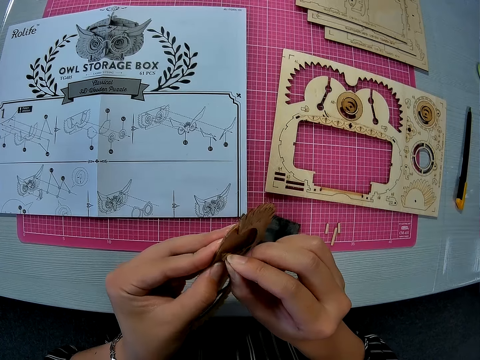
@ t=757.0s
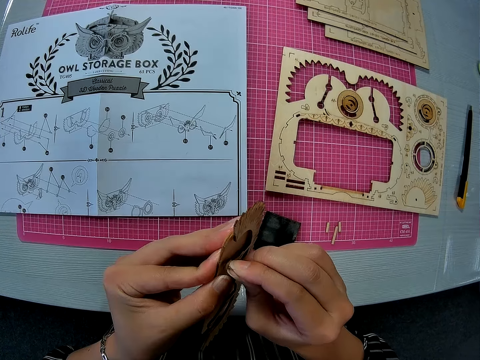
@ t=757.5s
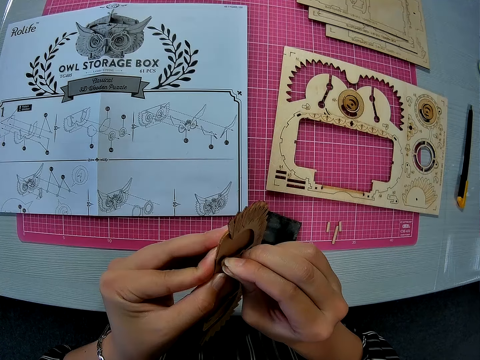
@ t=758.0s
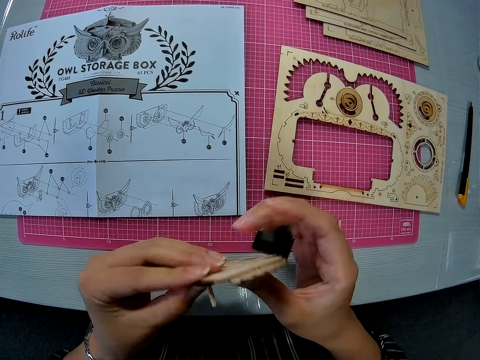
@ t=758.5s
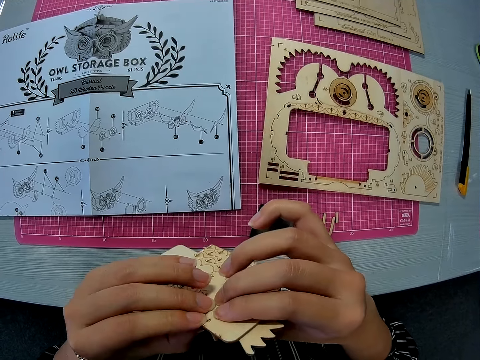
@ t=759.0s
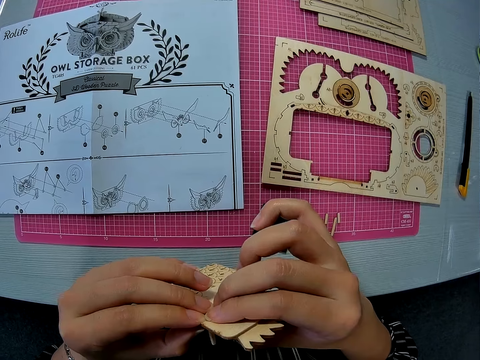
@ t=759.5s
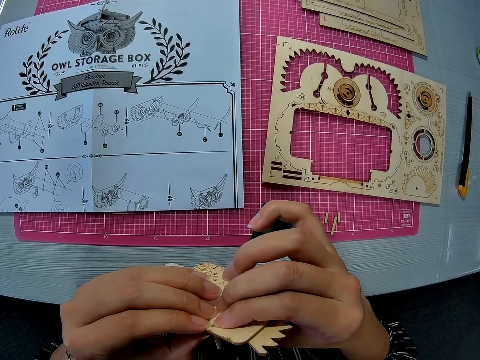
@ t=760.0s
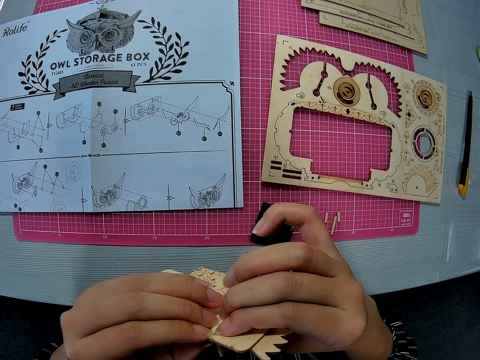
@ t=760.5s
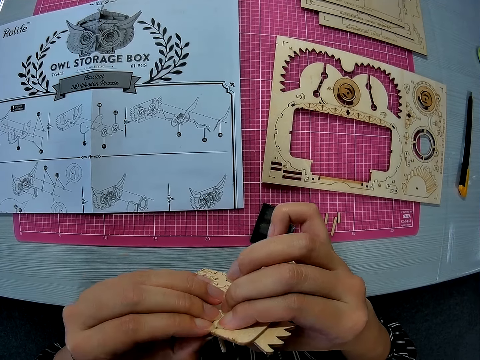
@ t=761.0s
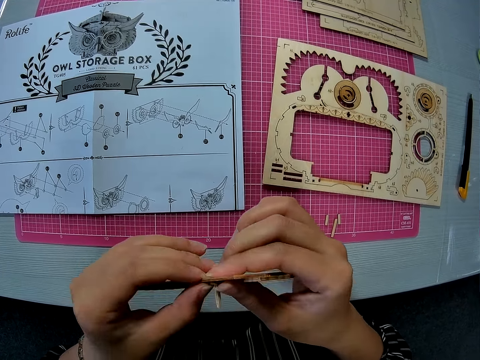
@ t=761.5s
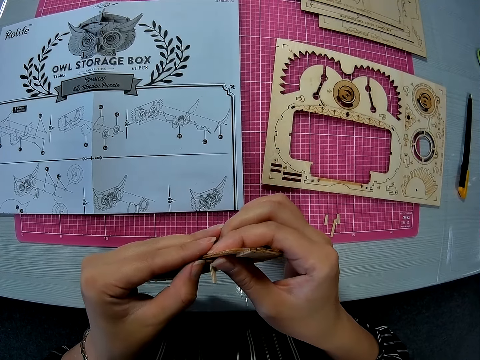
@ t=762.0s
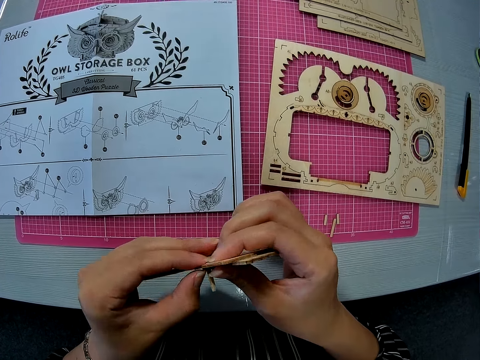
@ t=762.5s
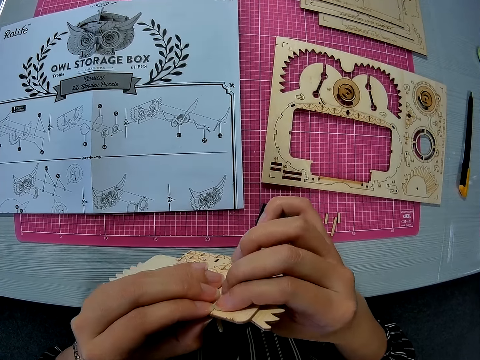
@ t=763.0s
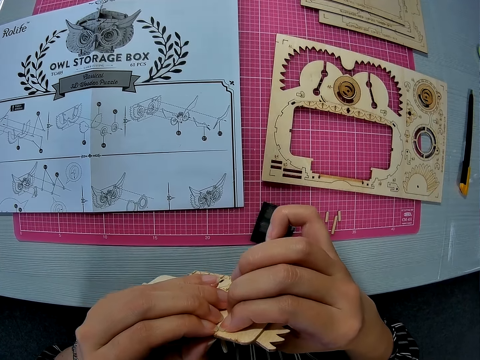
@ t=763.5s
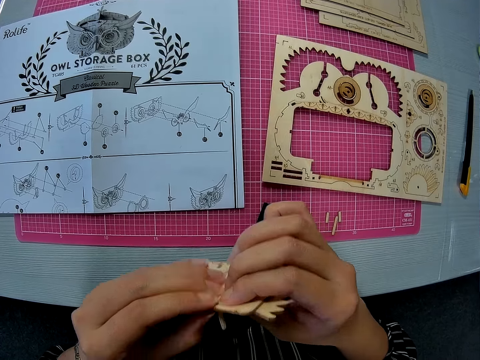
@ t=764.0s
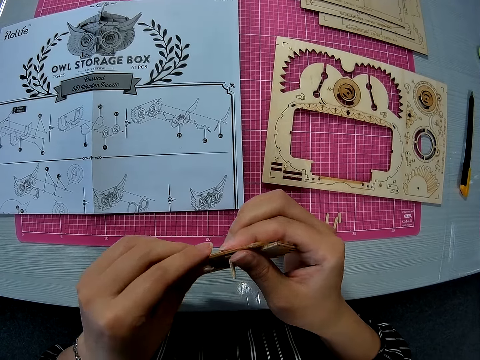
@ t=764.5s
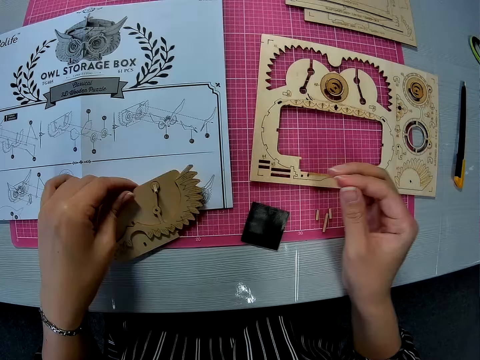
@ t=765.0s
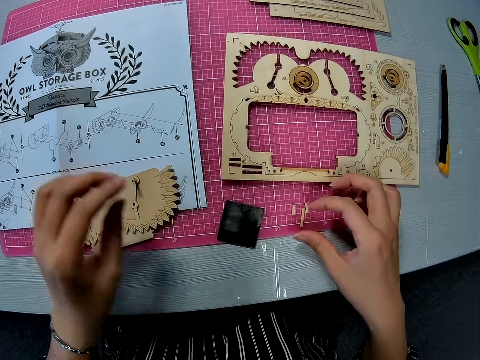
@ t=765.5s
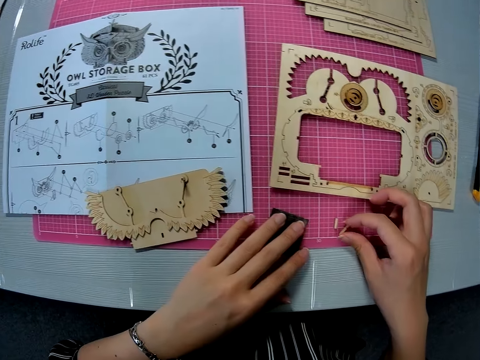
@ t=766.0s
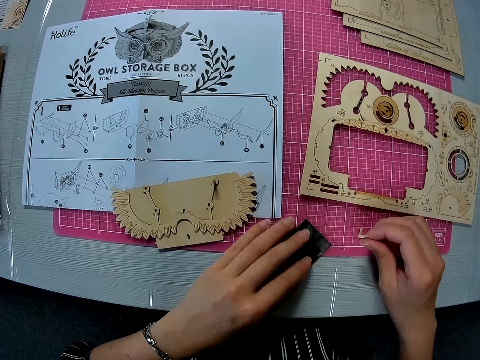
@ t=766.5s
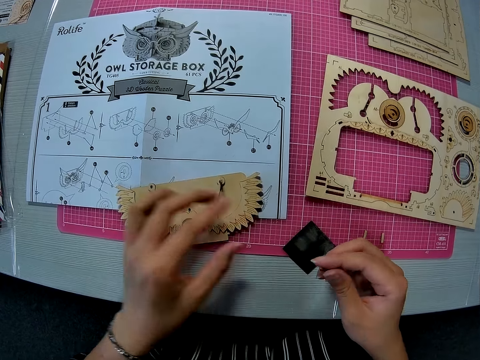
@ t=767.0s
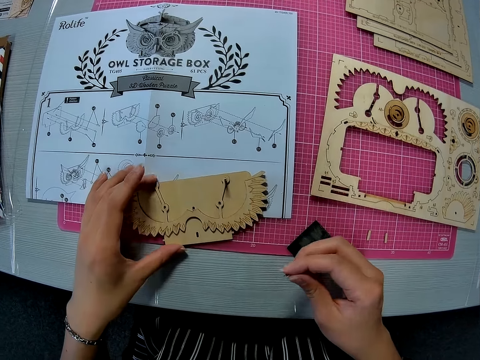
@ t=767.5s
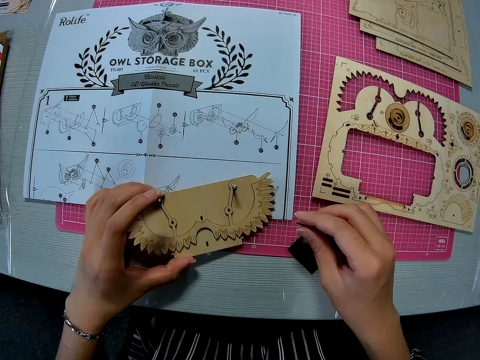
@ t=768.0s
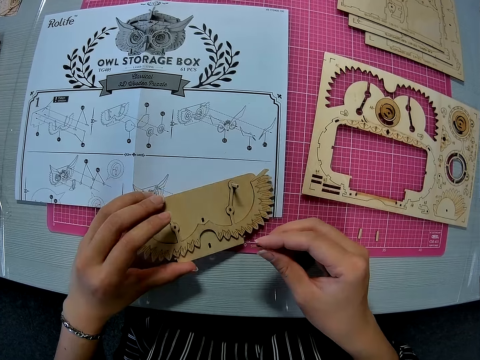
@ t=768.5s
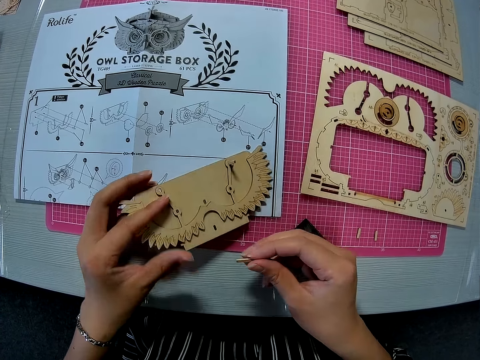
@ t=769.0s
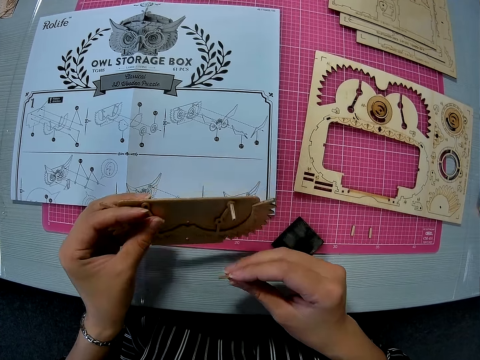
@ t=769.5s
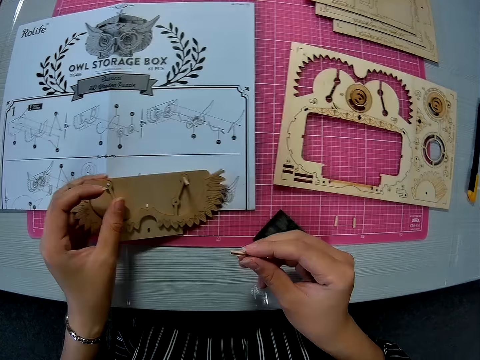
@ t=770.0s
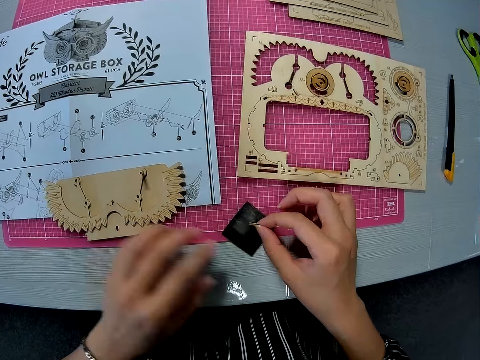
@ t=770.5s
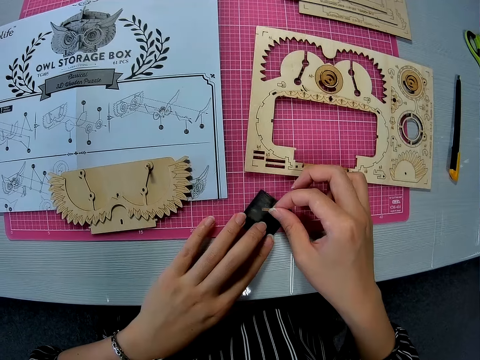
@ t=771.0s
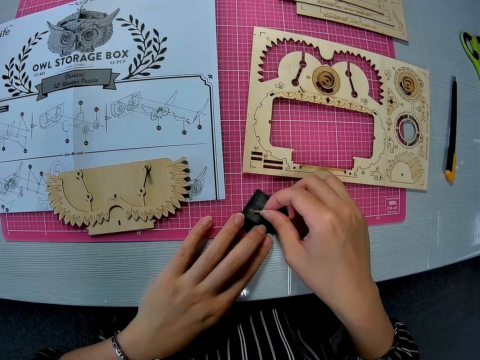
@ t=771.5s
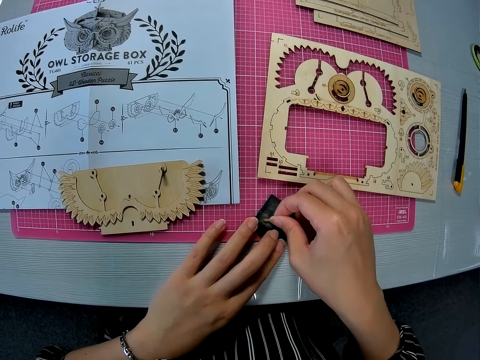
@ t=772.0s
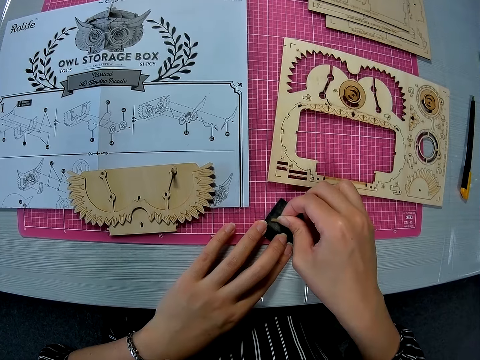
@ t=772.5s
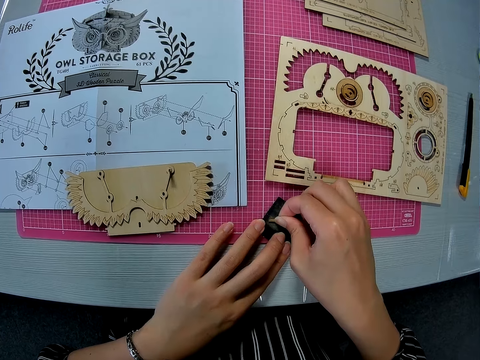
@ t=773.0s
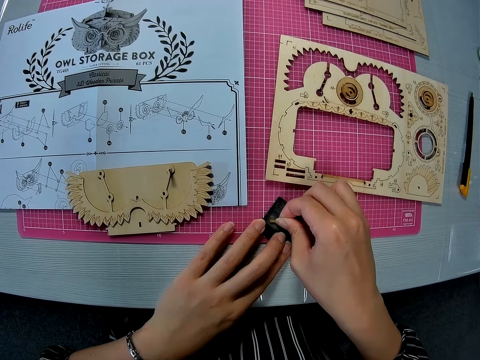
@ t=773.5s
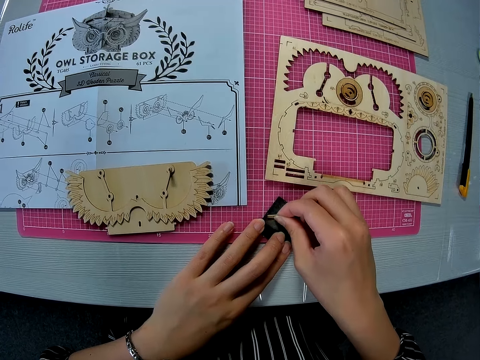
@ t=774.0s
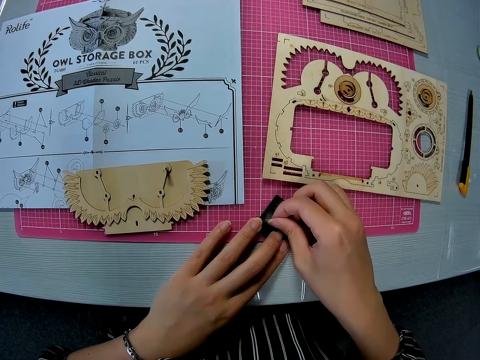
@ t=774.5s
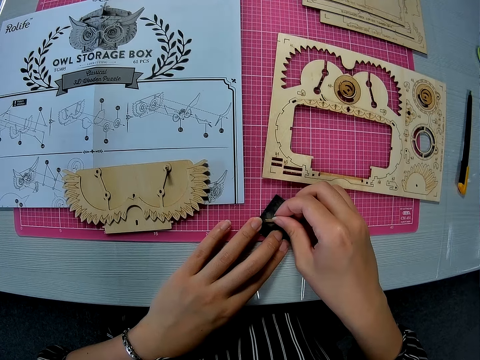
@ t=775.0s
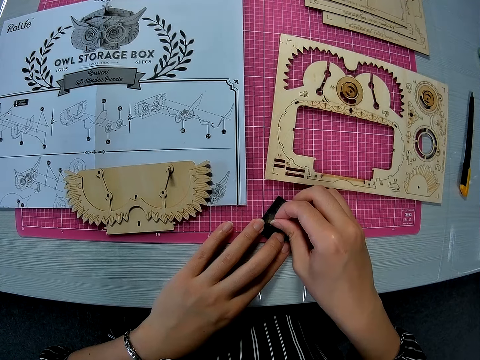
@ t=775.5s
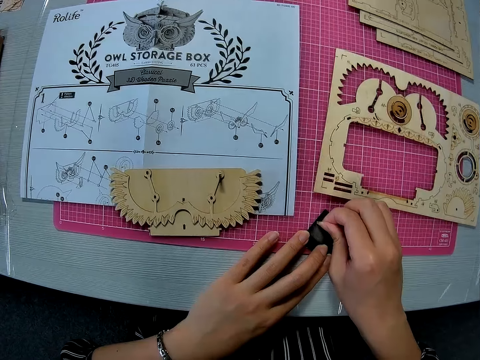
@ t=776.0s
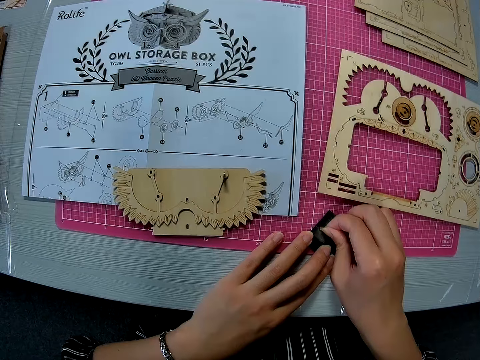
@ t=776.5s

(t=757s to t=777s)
The camera wearer drops the pegged piece on the paper instruction sheet with her left hand. She places her left hand on the sandpaper. She picks another wooden peg from the pink sheet with her right hand. She picks up the pegged piece with her left hand. She holds the attached object. She drops the pegged piece. She places the wooden peg on the sandpaper. She places her left hand on the sandpaper. She files the edge of the wooden peg on the sandpaper with her right hand. She holds onto the black card.

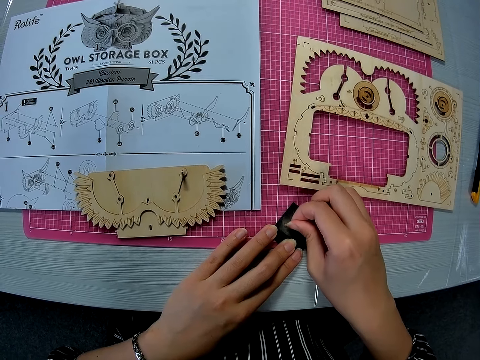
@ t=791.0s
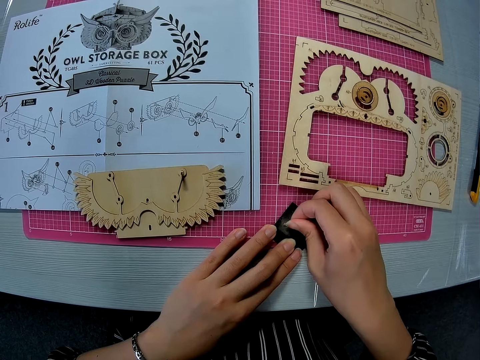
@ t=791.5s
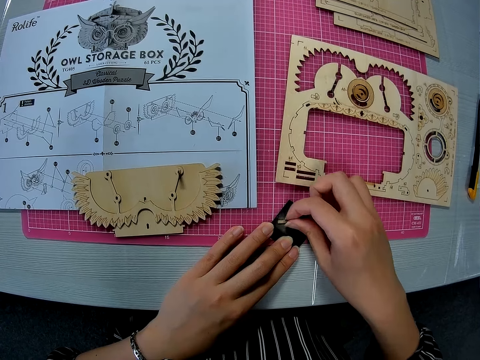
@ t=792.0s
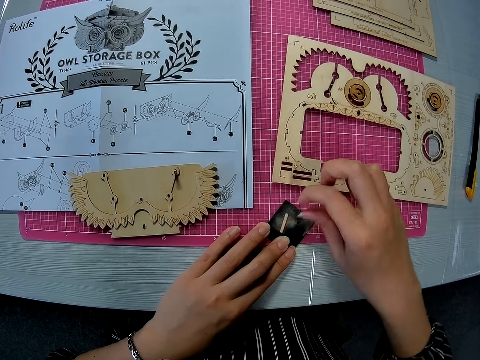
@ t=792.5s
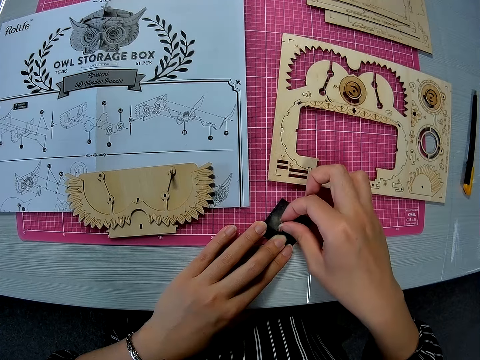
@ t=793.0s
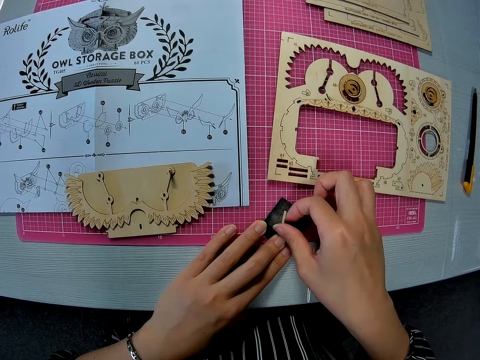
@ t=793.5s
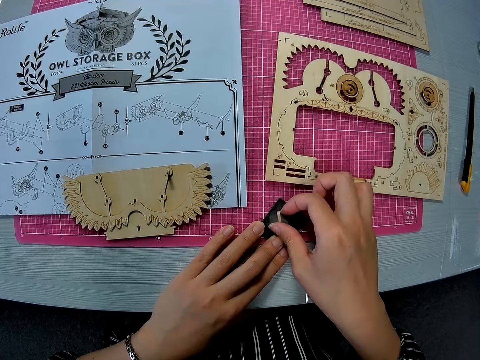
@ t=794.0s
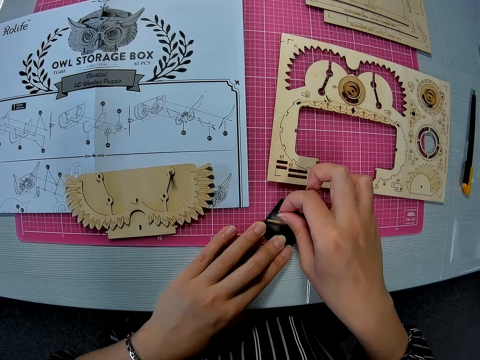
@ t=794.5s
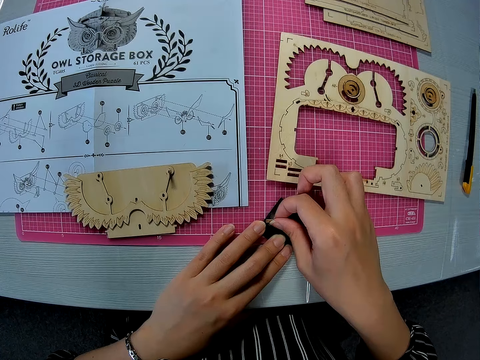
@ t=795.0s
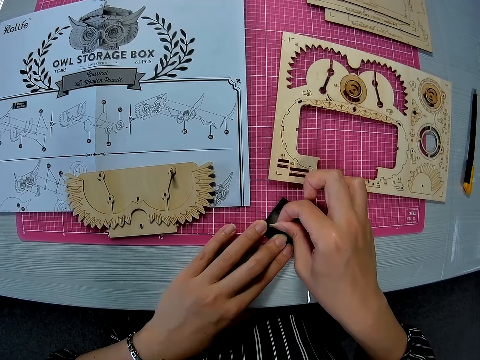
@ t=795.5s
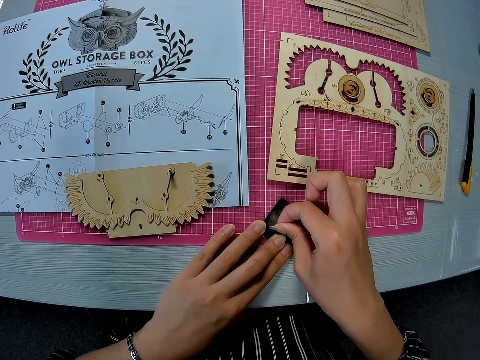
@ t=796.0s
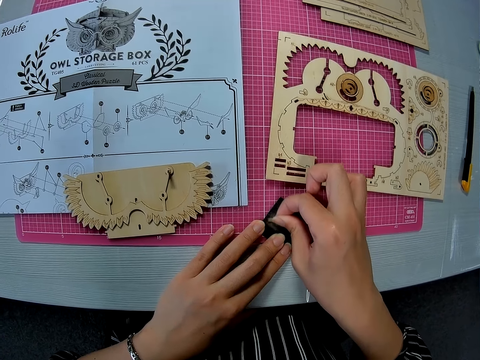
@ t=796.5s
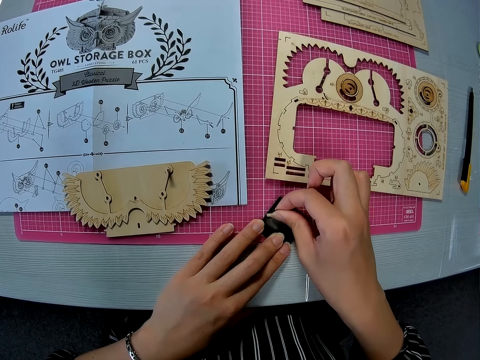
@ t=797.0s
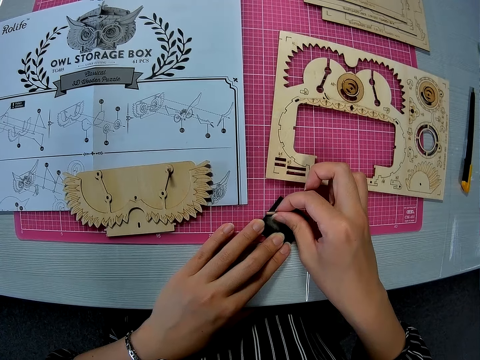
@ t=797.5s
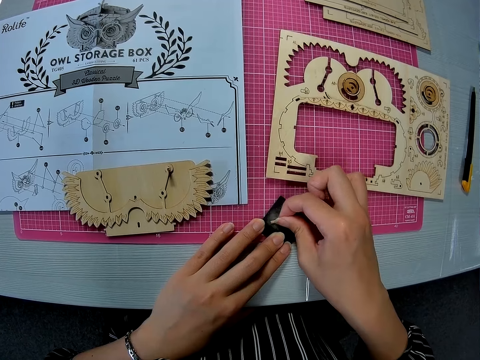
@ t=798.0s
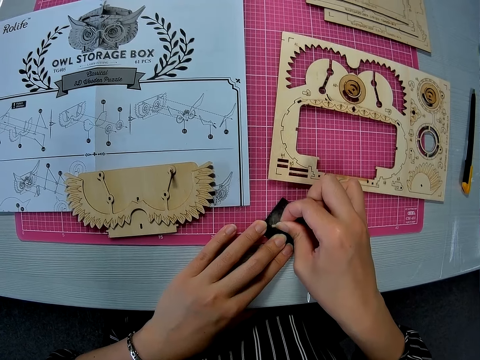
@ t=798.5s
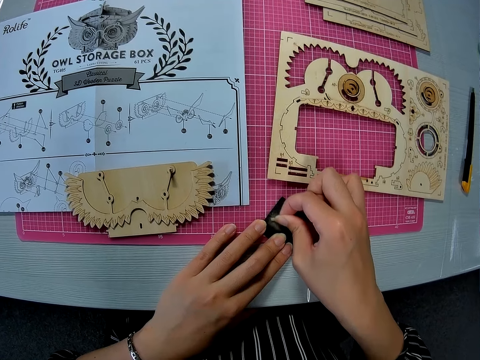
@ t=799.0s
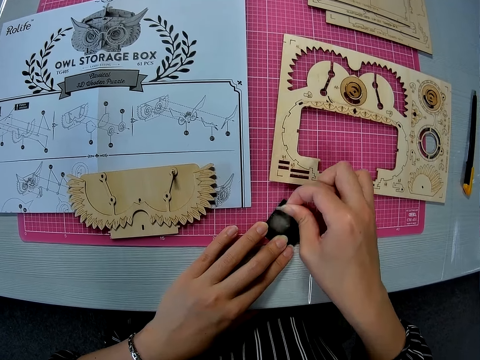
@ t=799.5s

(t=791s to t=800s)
The camera wearer flips something. They scratch something on the black card.
